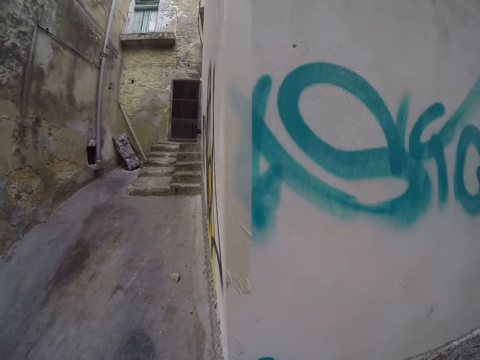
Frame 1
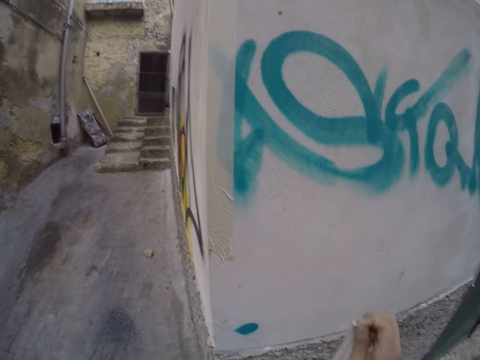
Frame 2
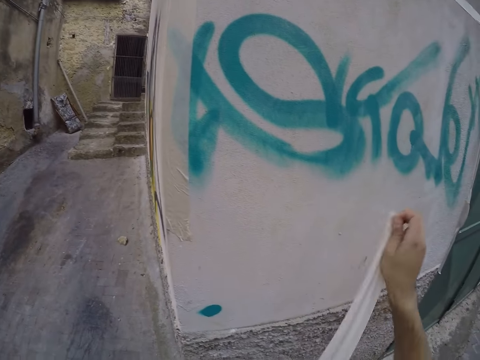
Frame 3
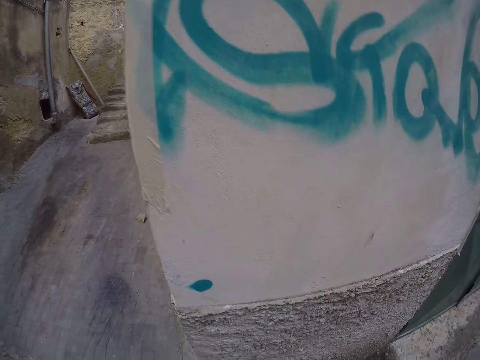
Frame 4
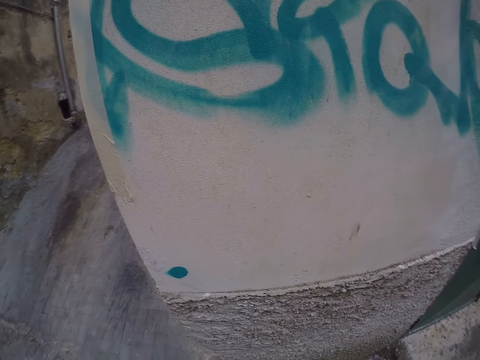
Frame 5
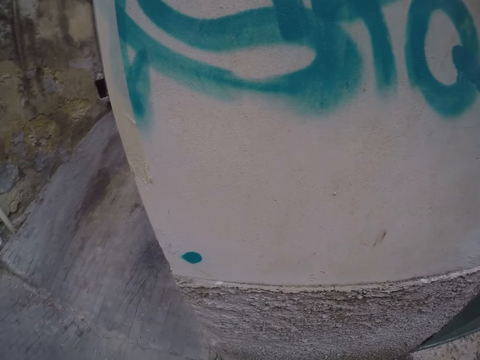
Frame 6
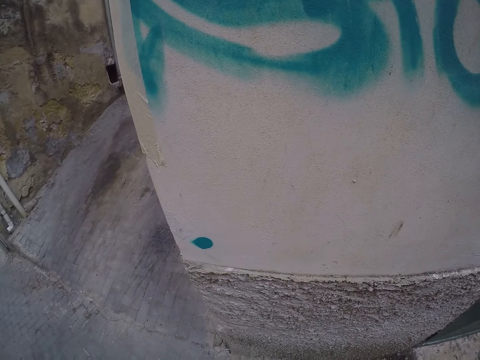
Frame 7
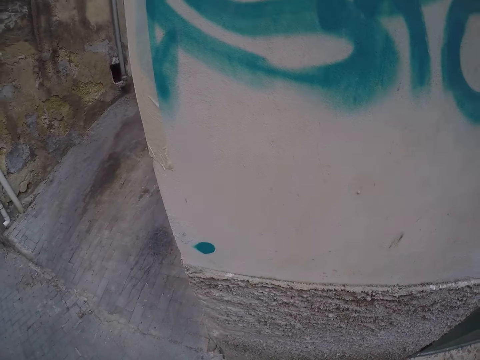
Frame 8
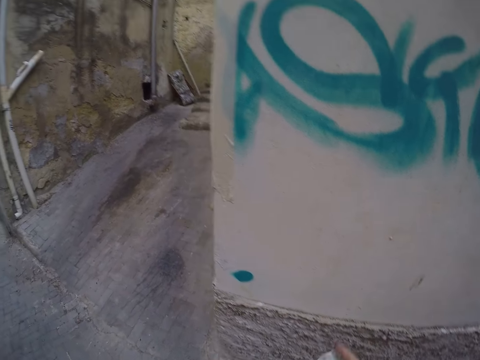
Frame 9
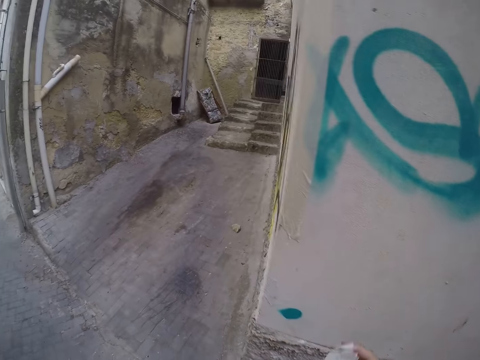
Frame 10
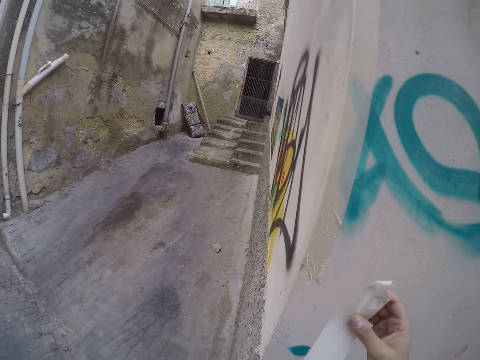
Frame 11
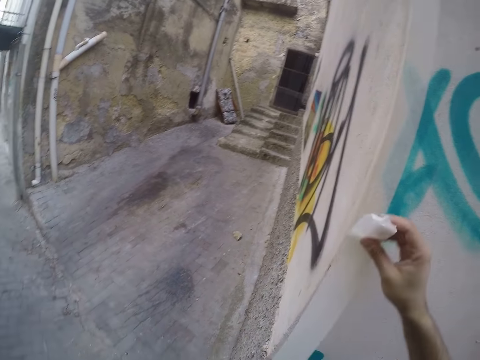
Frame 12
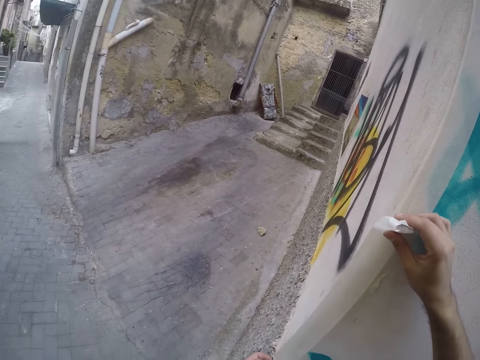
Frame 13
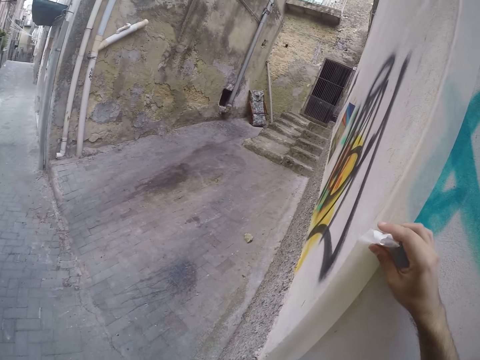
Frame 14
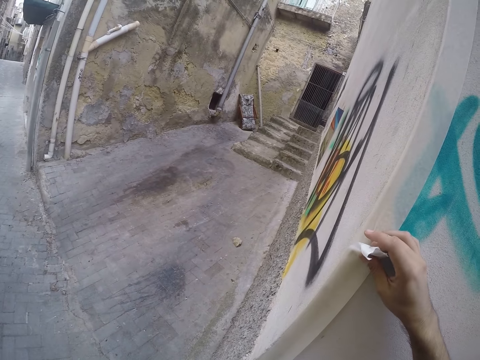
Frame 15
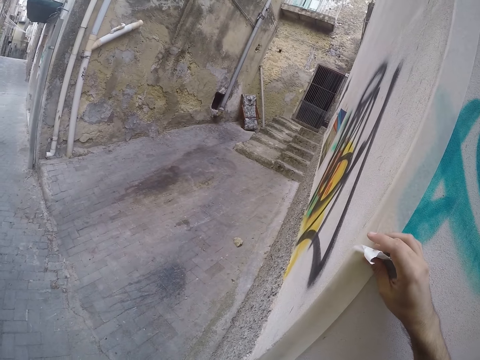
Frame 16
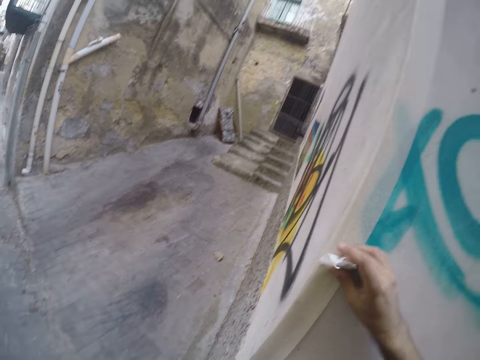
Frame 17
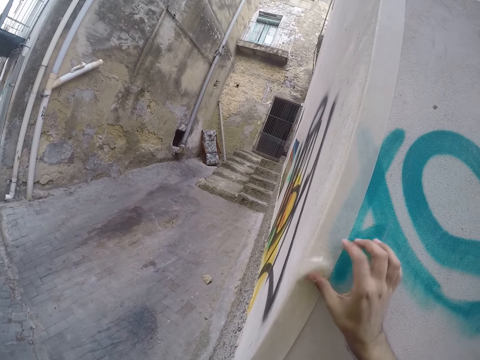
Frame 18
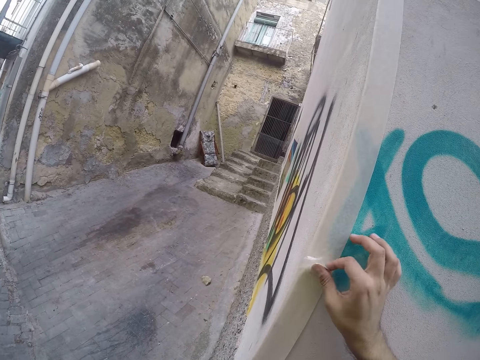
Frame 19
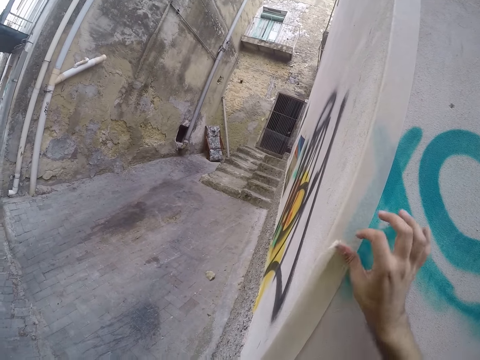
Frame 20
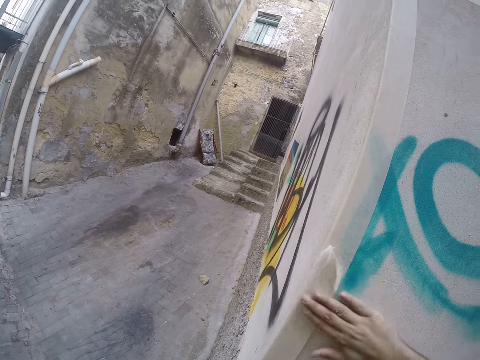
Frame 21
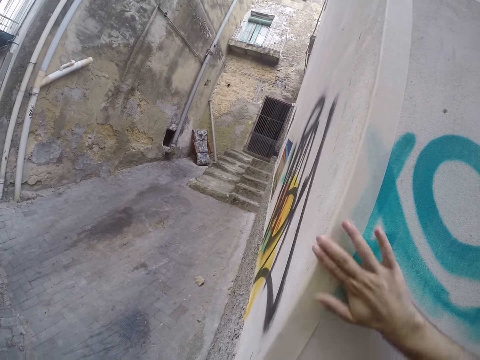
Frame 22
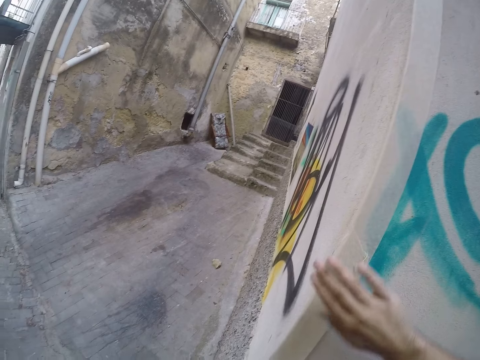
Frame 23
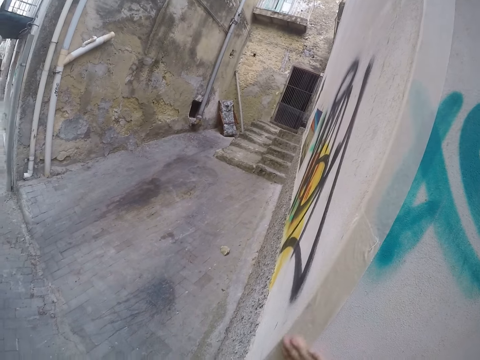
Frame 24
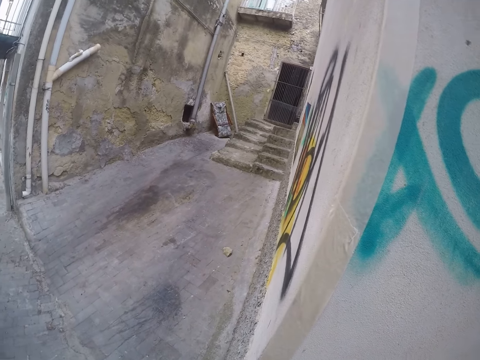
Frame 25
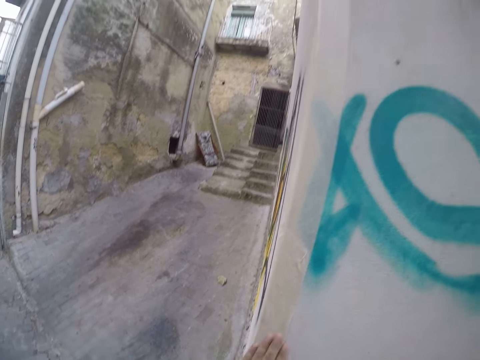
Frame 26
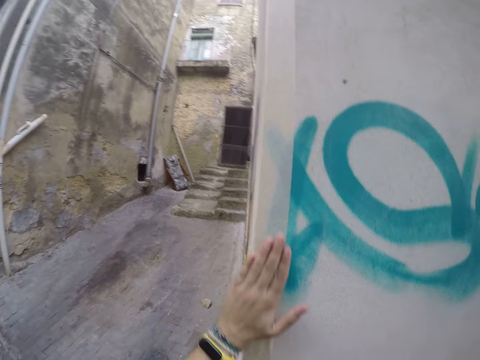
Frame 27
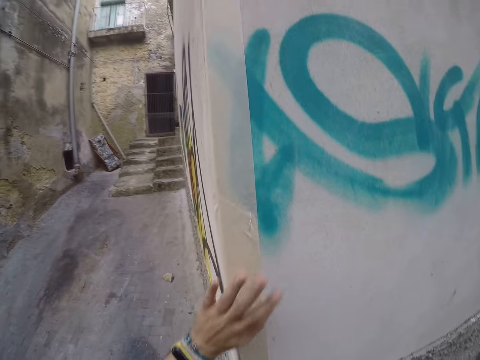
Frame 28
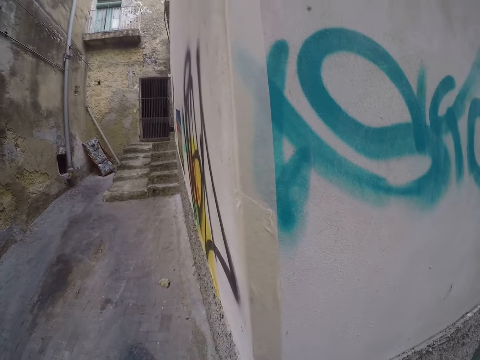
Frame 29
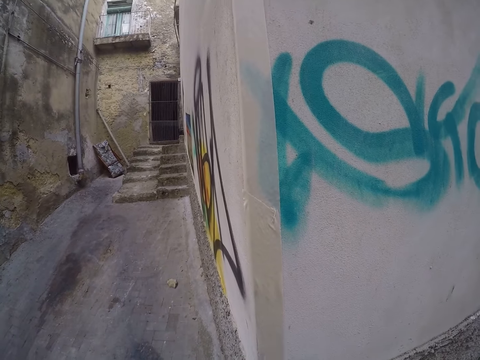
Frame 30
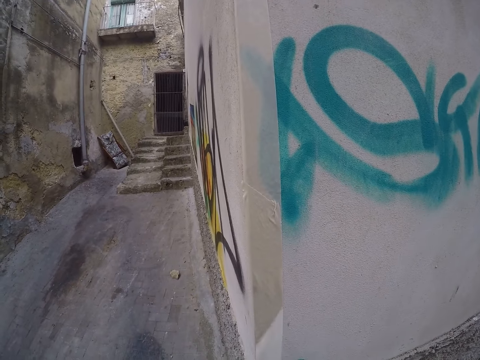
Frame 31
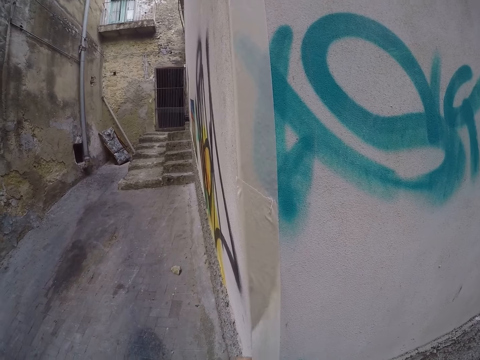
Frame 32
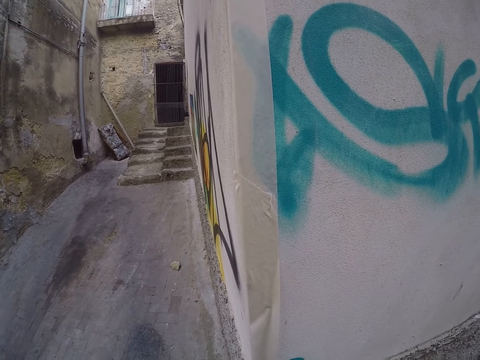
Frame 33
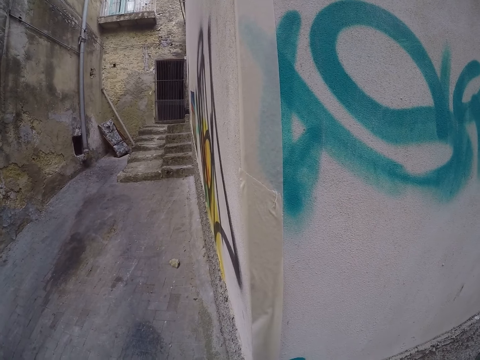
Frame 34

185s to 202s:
The camera wearer cuts a sellotape piece on hand. He pulls a paper tape from the paper tape holder with his hands. He attaches the paper tape on the lower left side of the wall with his hands. He smoothens the paper tape with his left hand.

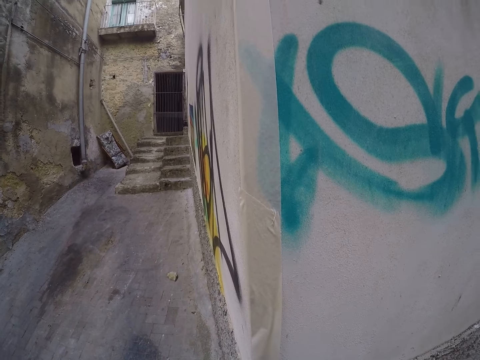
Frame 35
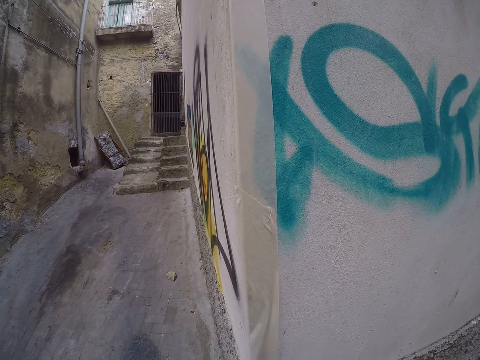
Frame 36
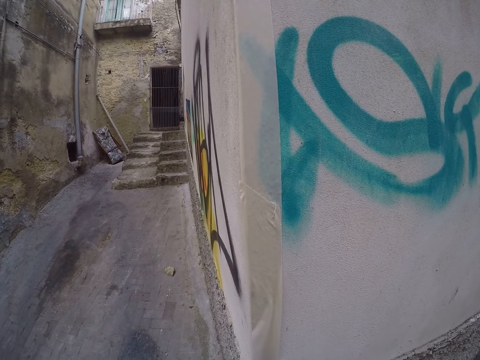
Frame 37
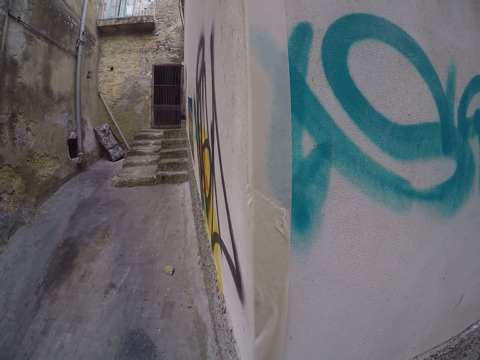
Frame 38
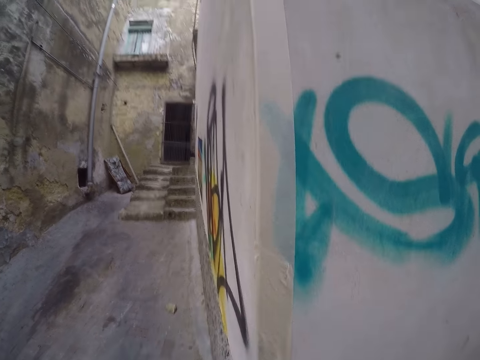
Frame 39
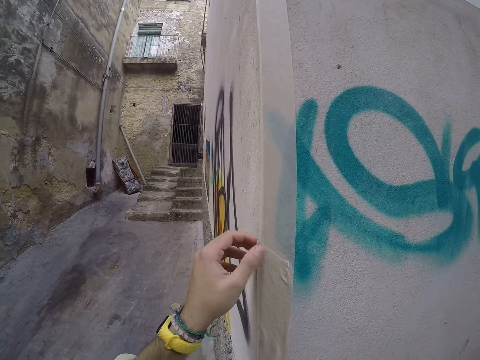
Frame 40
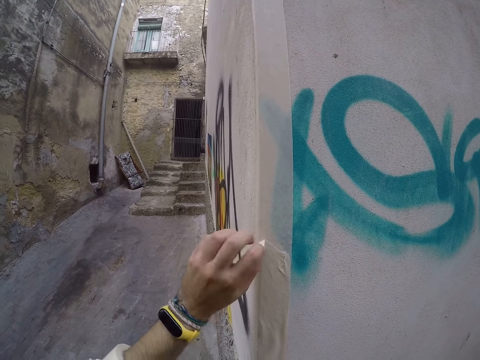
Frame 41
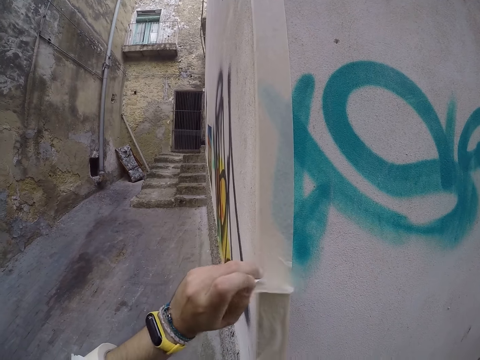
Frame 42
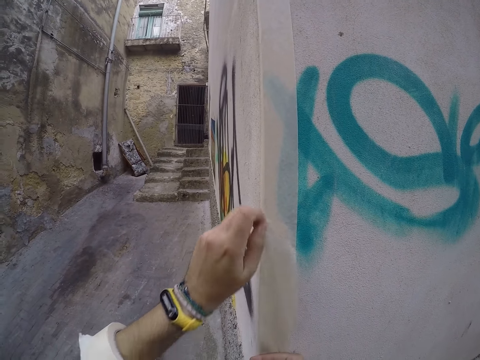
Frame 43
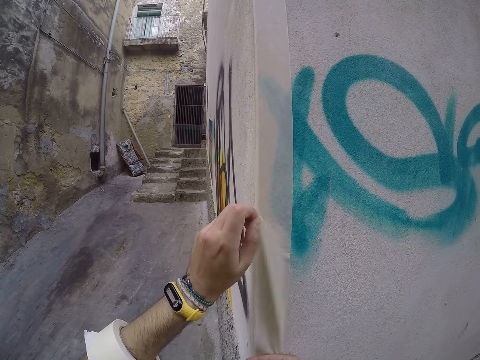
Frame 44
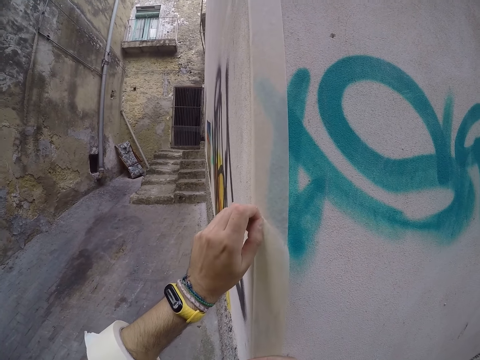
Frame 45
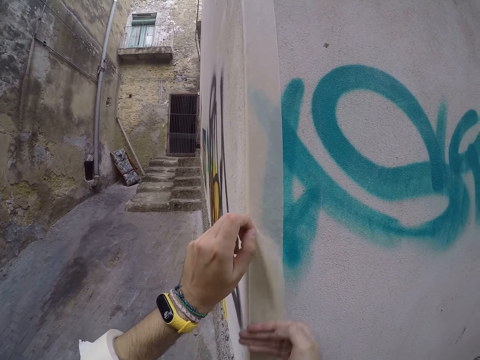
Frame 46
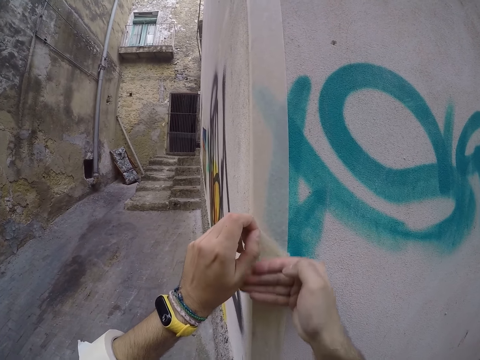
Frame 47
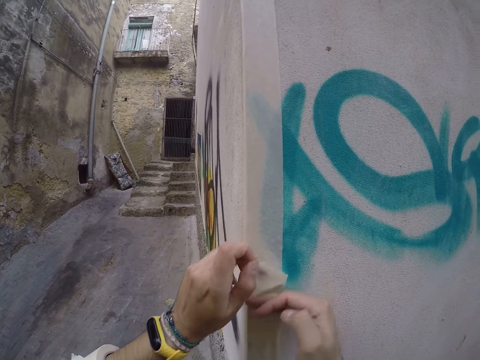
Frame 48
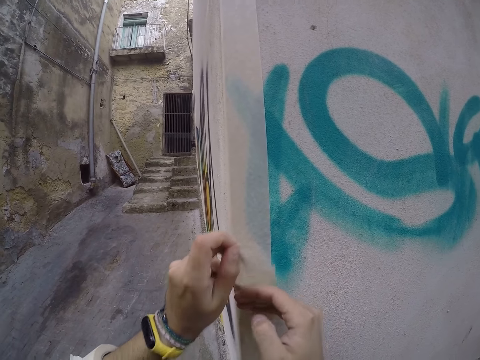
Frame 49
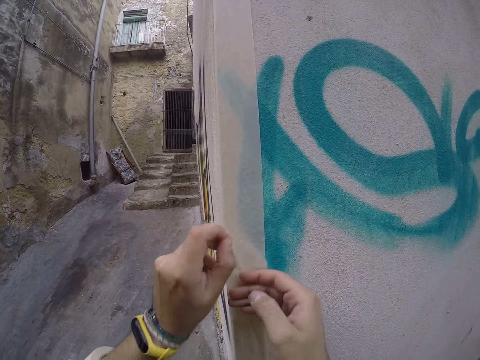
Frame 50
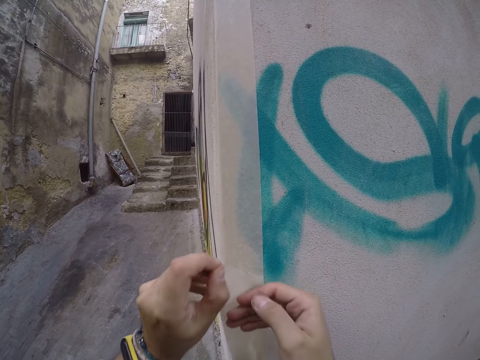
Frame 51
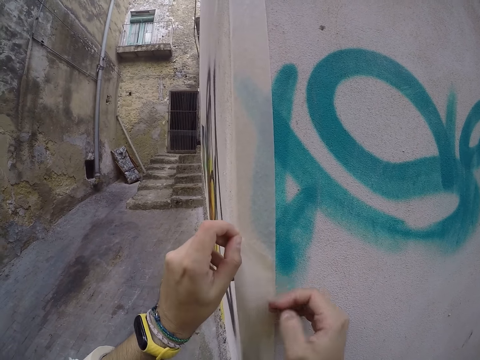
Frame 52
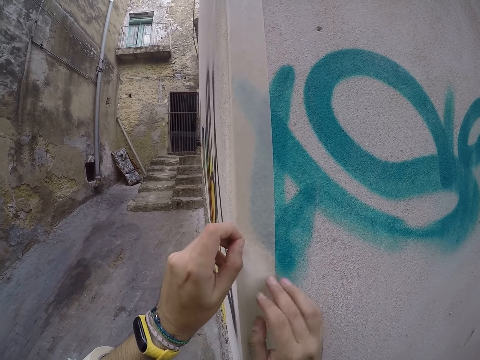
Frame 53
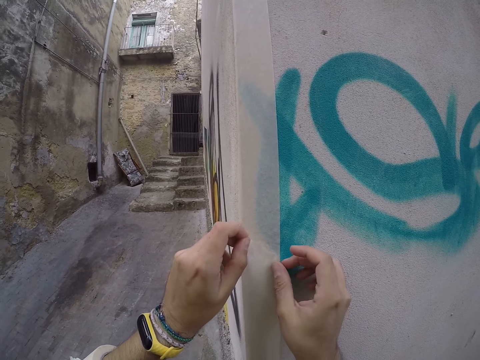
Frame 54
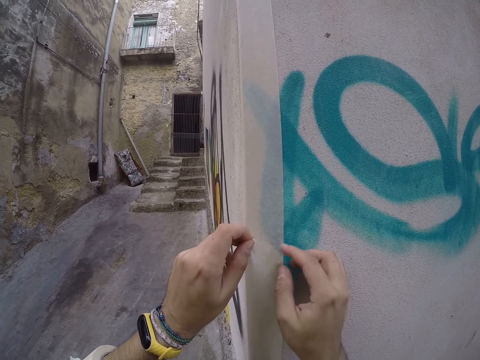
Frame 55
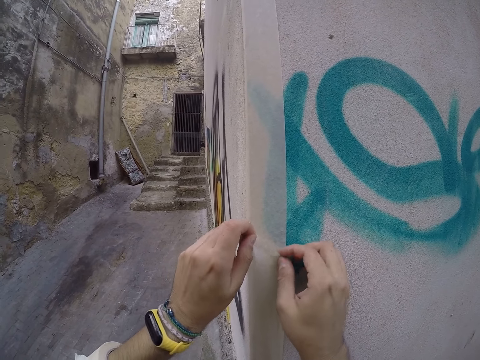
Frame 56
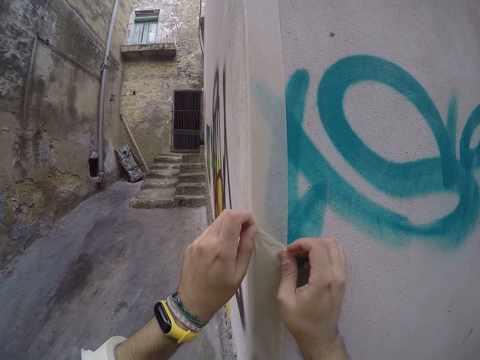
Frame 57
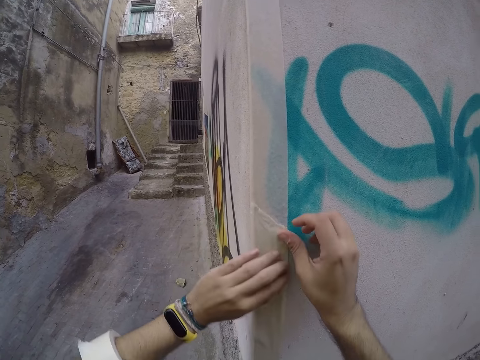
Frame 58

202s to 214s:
The camera wearer touches a paper tape or sellotape on the wall with his left hand. He removes the paper tape from the wall with his left hand. He sticks the sellotape on the wall. He smoothens the paper tape with his right hand.
